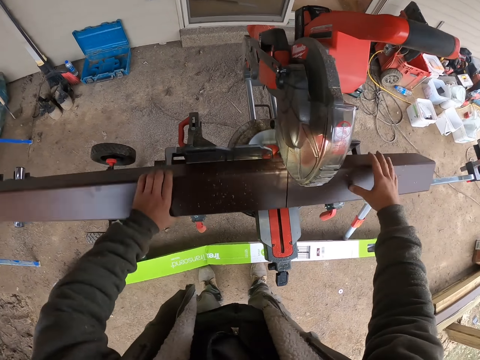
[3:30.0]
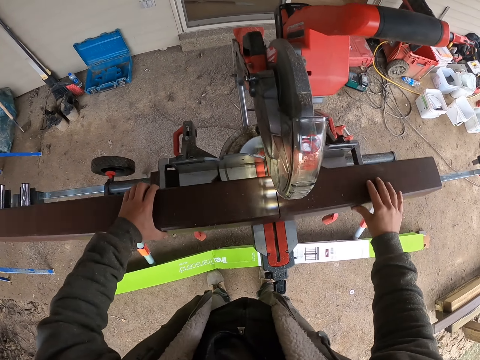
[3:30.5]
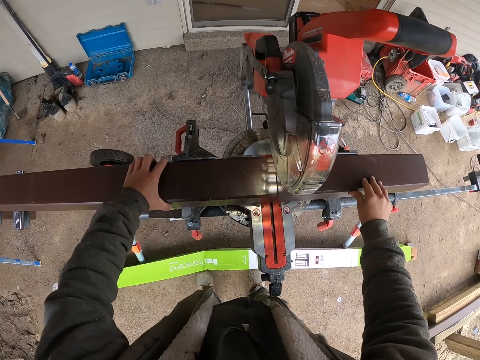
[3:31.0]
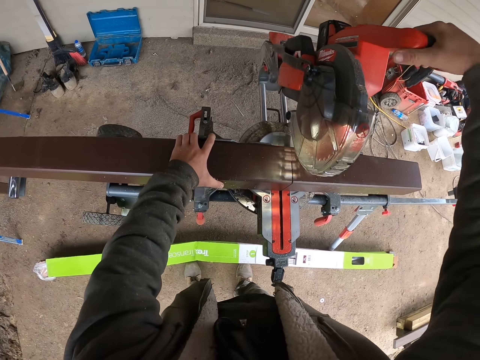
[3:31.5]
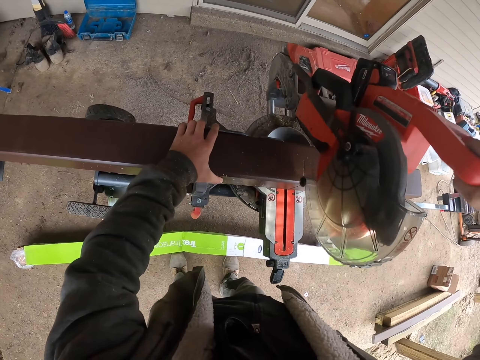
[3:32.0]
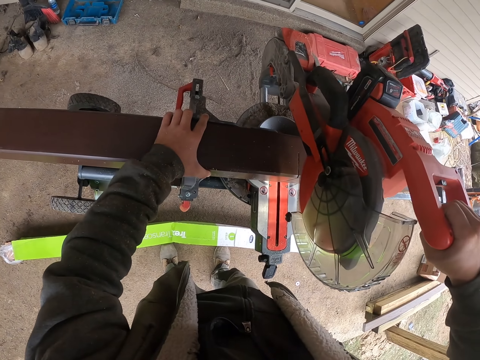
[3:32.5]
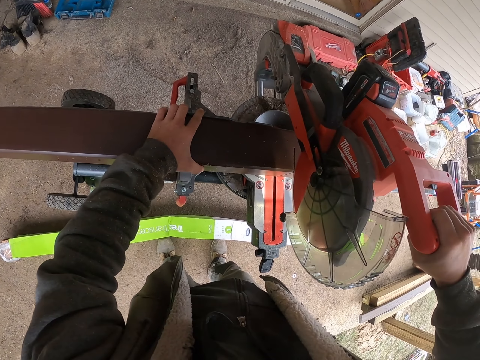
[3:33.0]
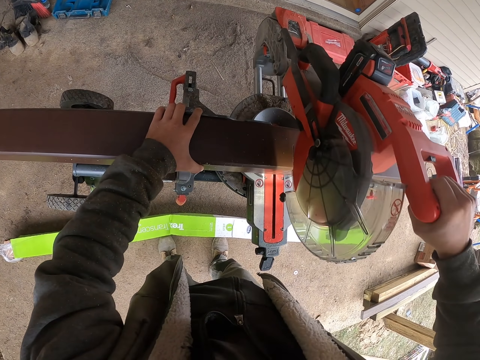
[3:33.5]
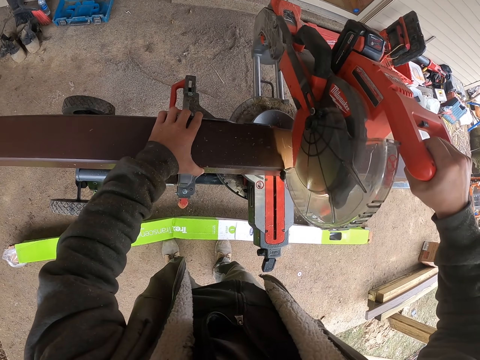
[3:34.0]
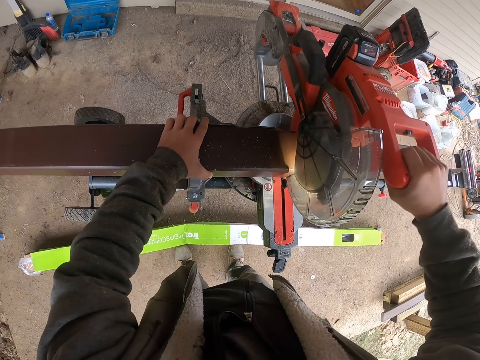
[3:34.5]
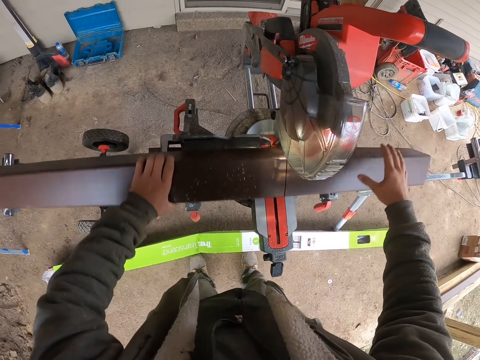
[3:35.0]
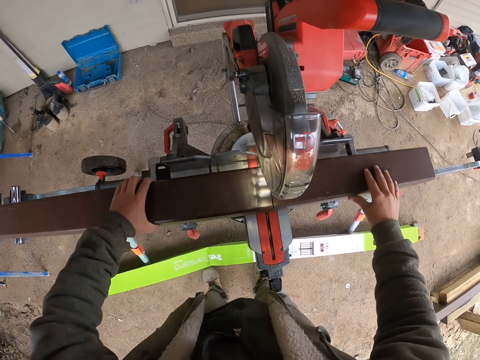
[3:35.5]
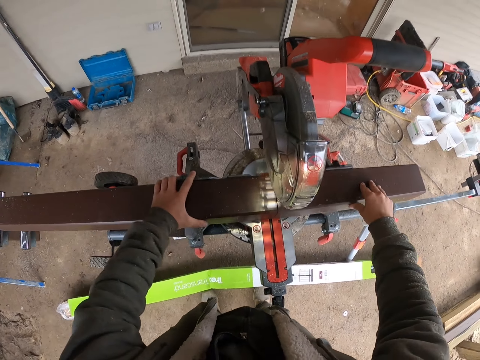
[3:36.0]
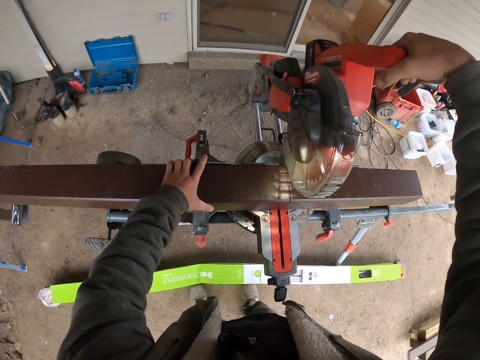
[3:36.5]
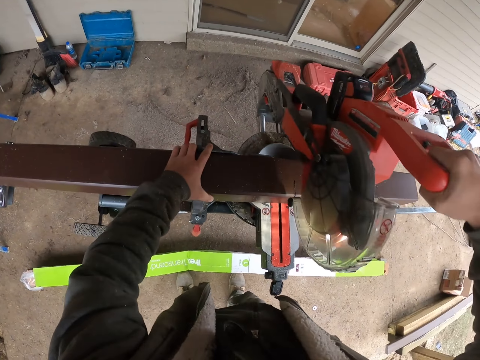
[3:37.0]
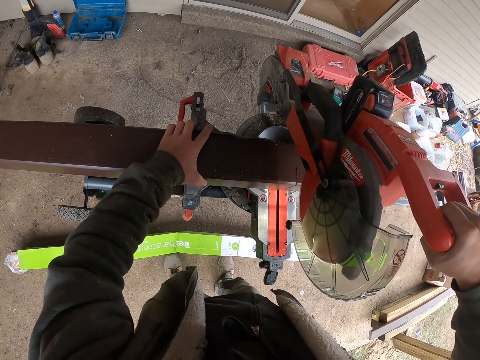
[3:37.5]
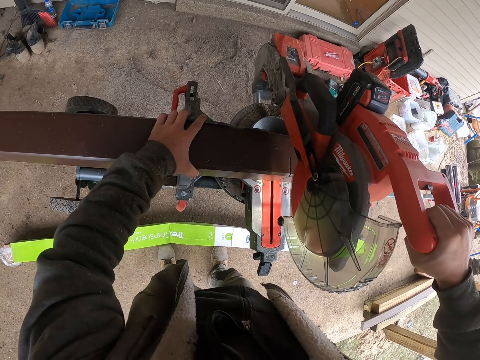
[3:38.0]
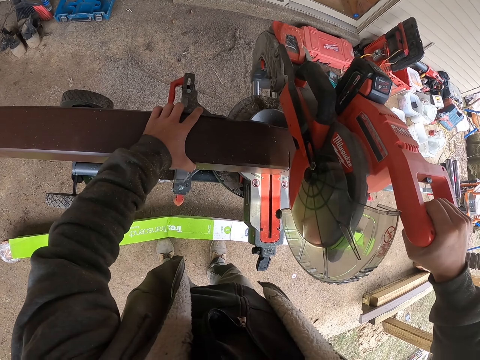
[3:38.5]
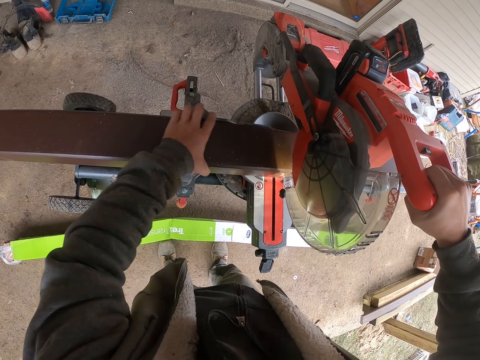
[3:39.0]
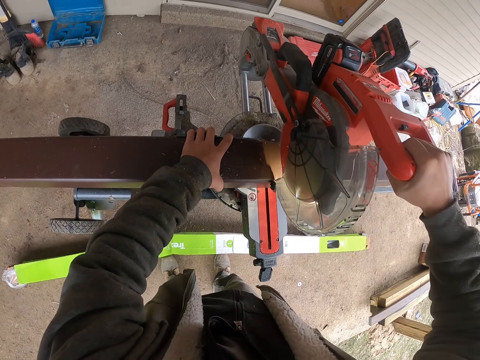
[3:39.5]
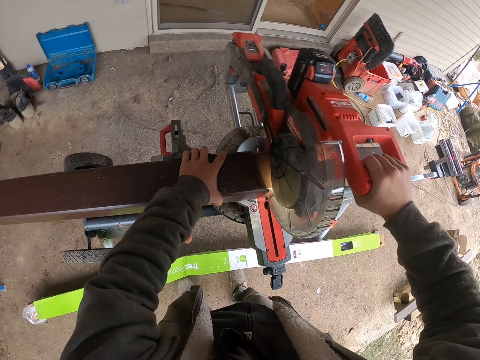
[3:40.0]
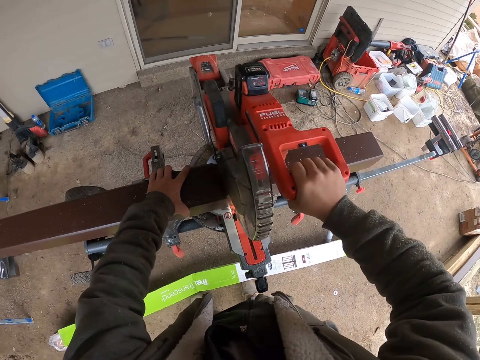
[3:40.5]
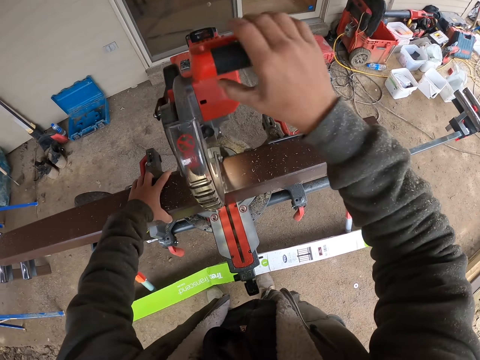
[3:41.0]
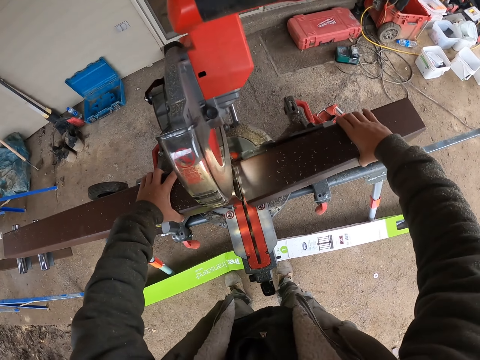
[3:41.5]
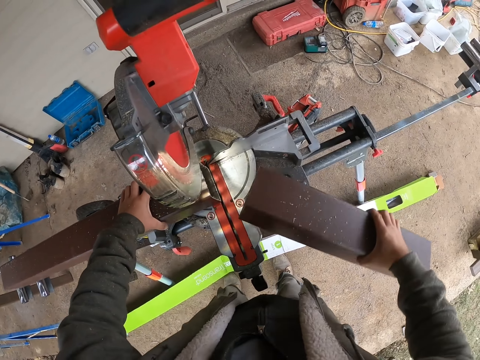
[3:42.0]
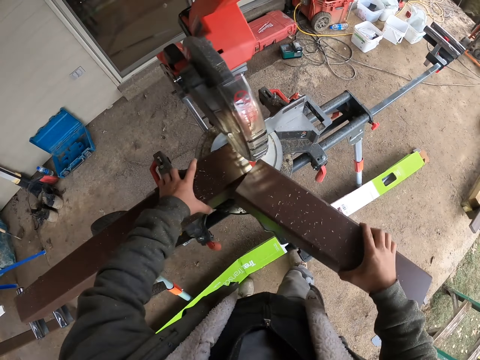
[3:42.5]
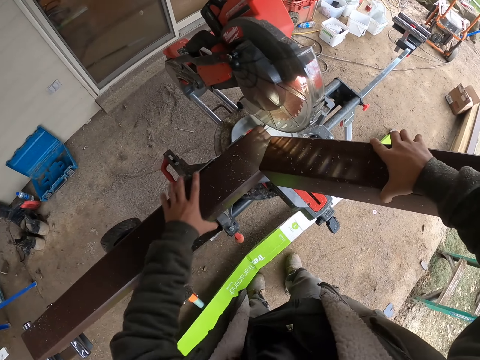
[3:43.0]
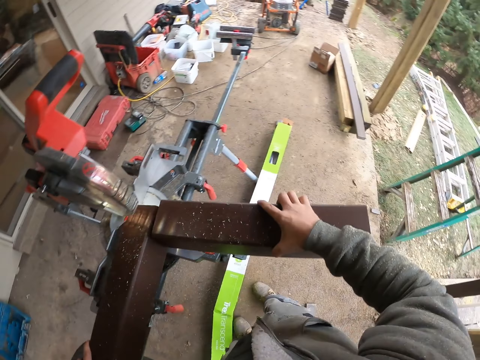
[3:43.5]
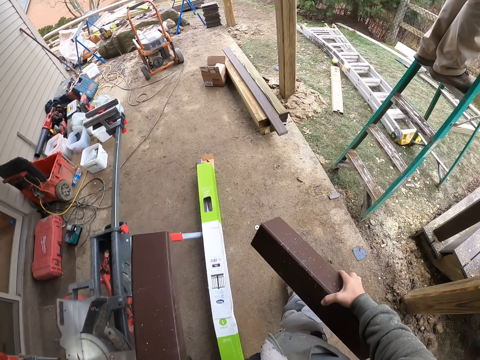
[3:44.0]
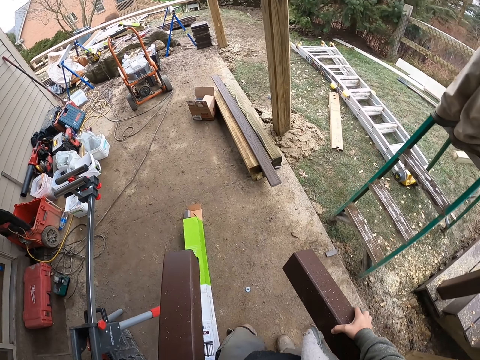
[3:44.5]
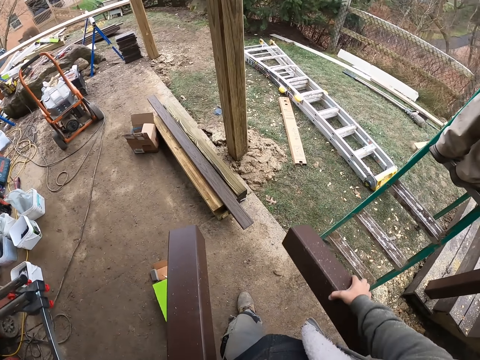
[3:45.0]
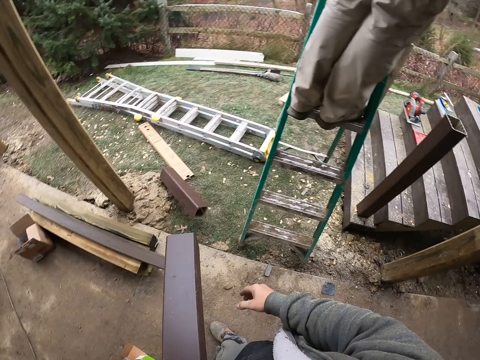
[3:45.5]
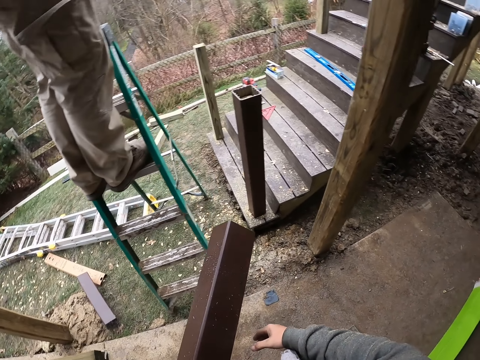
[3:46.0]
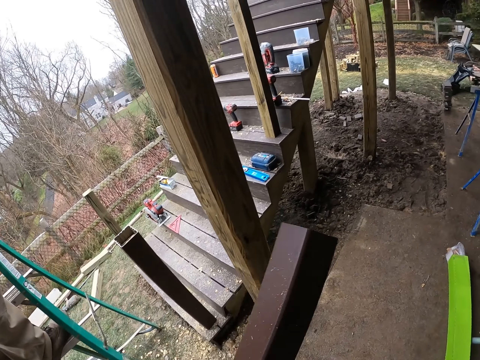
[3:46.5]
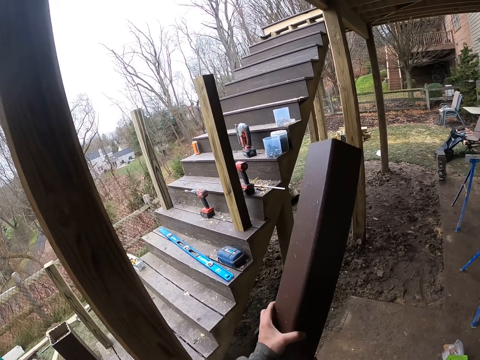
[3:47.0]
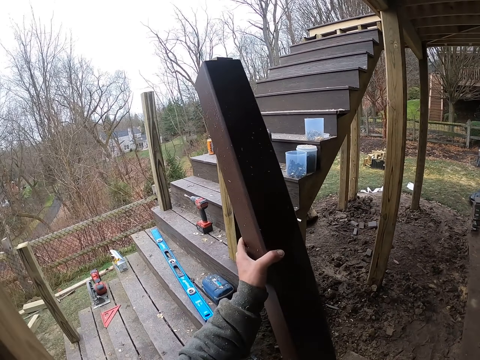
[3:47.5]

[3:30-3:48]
The camera wearer adjusts the wood. They cut the wood with the wood cutter. They adjust the wood. They cut the wood with the wood cutter. They pick up the woods. They walk. They throw the wood to the ground.

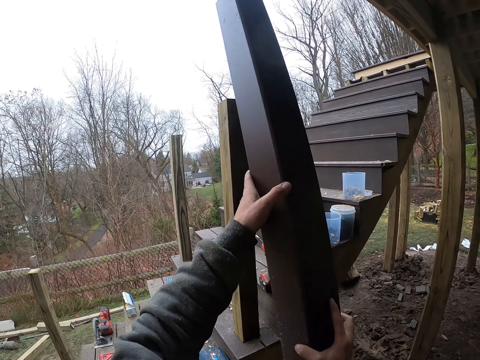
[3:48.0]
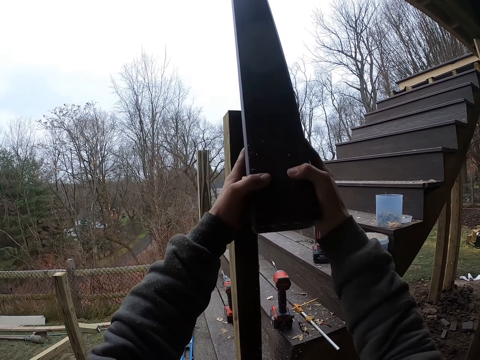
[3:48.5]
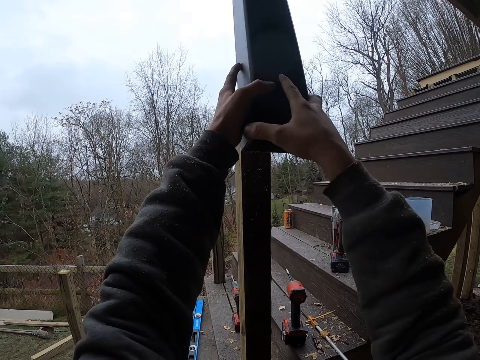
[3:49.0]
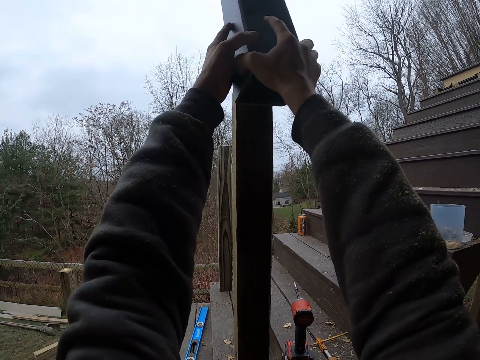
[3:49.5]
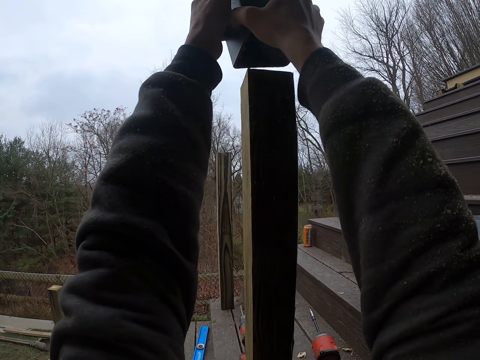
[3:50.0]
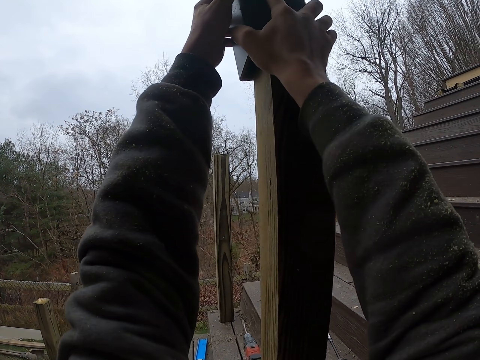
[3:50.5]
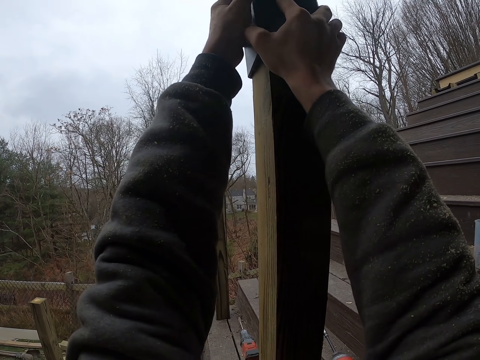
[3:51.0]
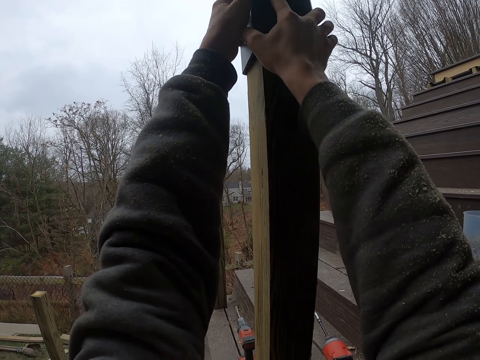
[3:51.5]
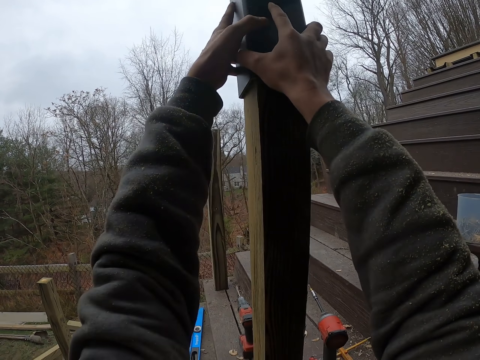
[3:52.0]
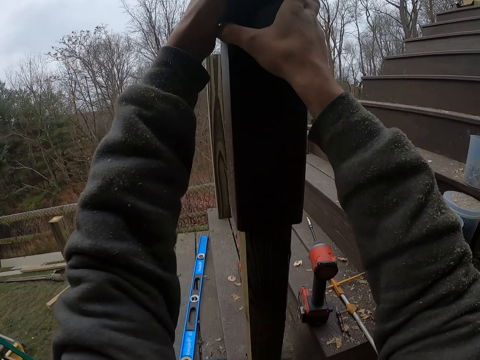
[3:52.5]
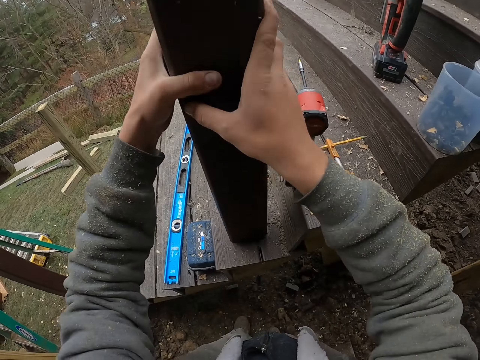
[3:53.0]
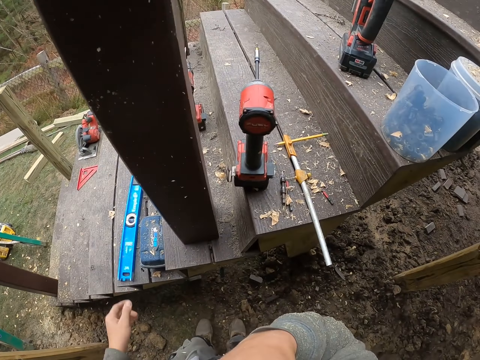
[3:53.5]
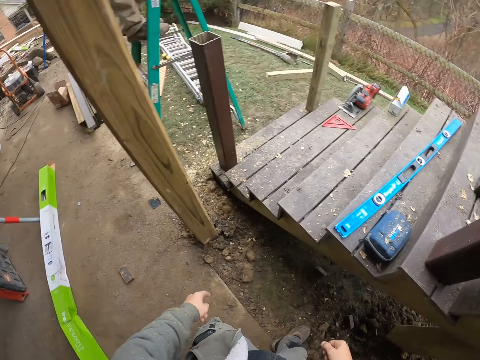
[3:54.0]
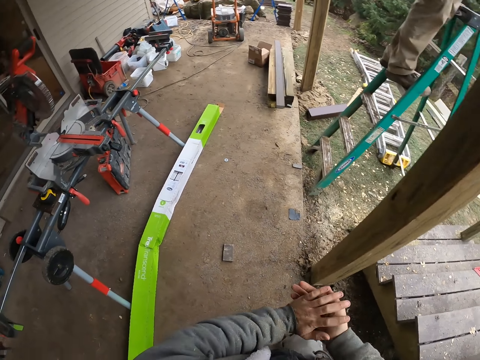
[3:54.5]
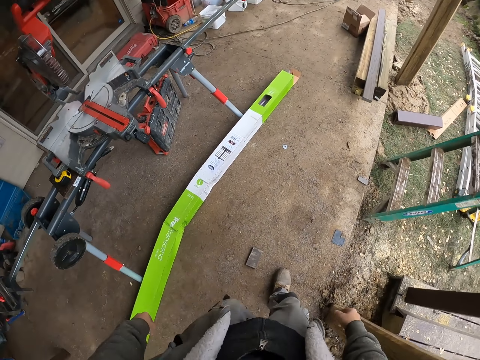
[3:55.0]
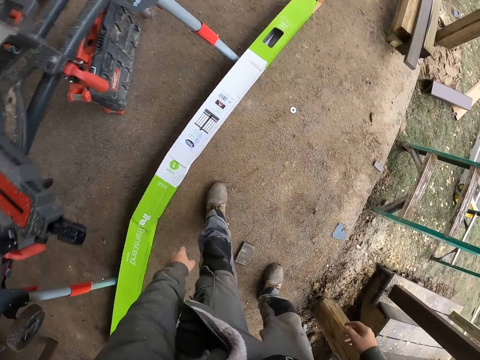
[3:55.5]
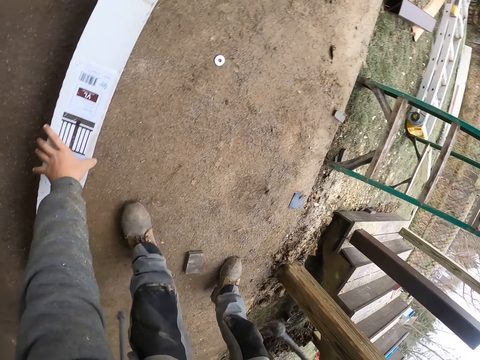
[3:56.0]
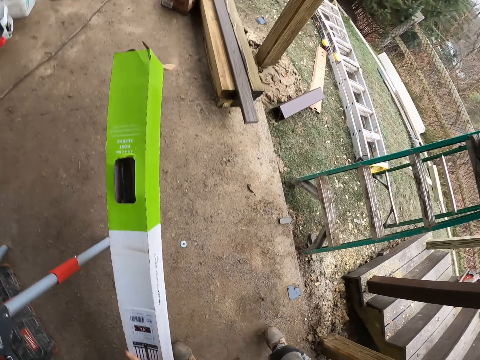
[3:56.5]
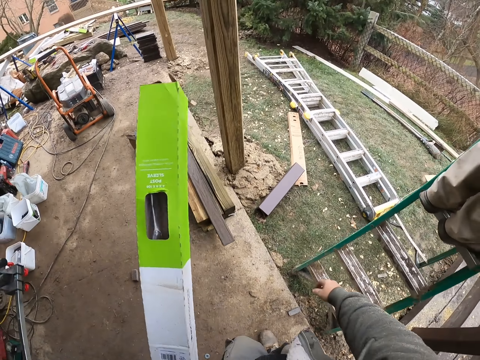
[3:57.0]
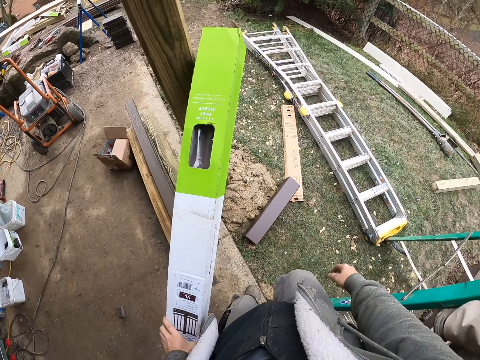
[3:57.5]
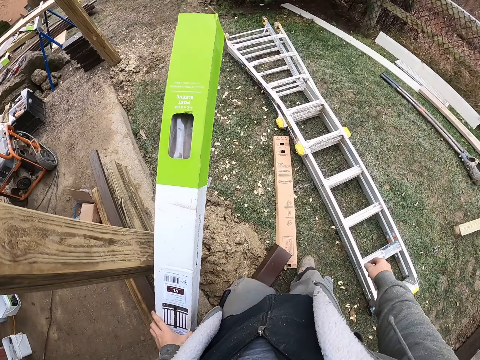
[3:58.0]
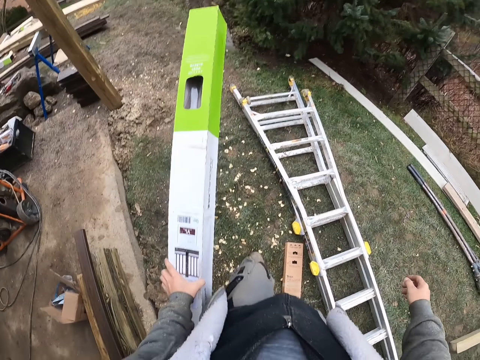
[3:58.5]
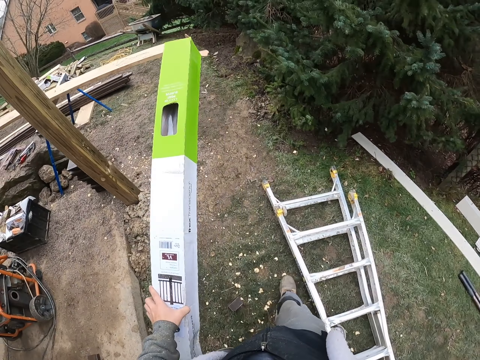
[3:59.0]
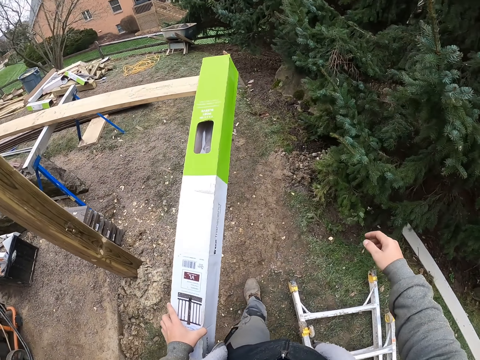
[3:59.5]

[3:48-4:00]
The camera wearer puts the wood on another wood. They rub their hands together. They pick up a box. They walk.
